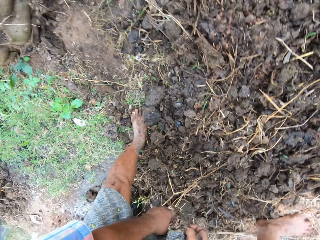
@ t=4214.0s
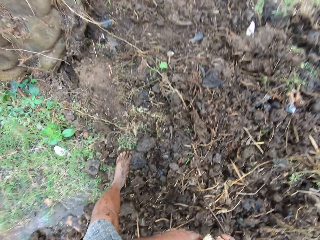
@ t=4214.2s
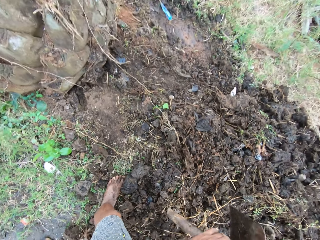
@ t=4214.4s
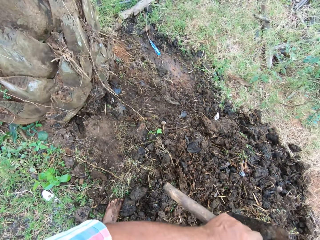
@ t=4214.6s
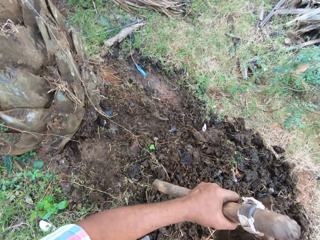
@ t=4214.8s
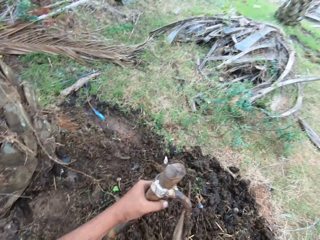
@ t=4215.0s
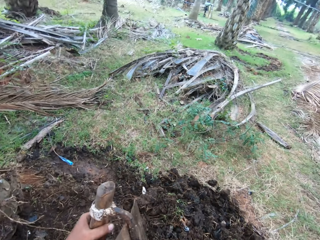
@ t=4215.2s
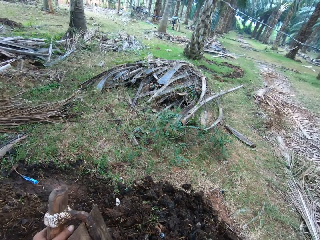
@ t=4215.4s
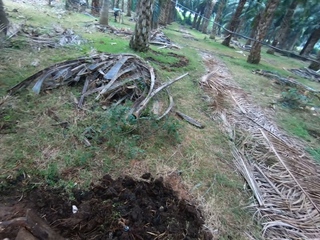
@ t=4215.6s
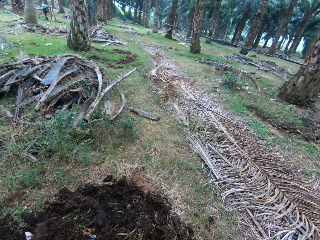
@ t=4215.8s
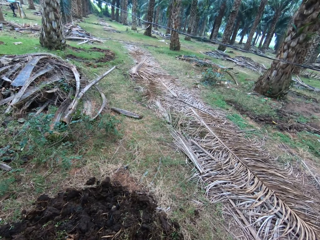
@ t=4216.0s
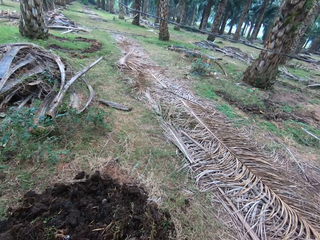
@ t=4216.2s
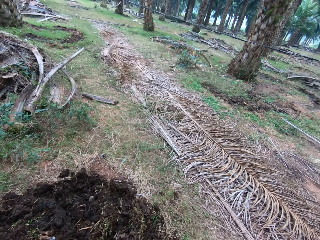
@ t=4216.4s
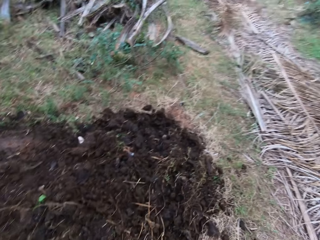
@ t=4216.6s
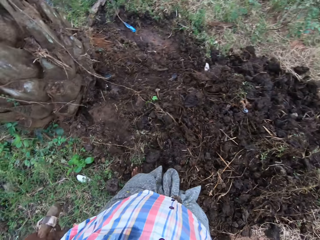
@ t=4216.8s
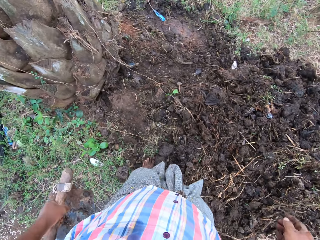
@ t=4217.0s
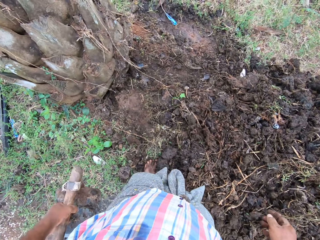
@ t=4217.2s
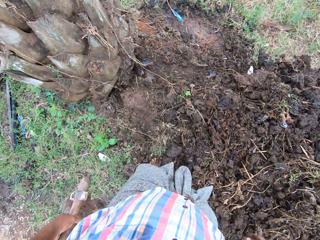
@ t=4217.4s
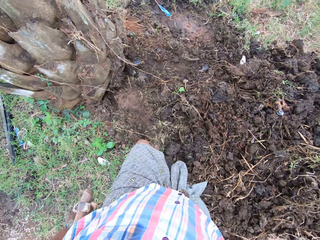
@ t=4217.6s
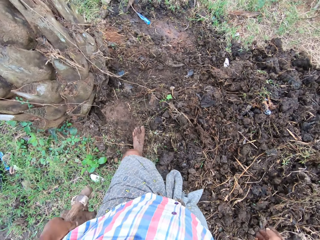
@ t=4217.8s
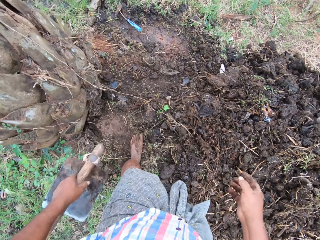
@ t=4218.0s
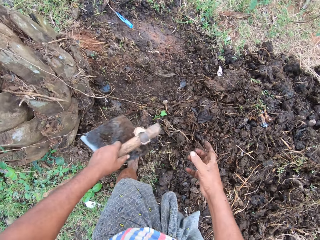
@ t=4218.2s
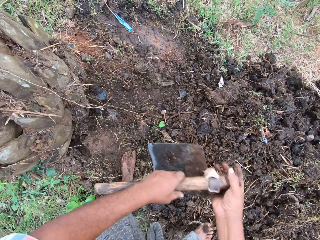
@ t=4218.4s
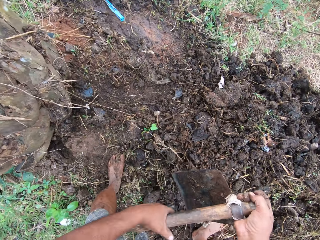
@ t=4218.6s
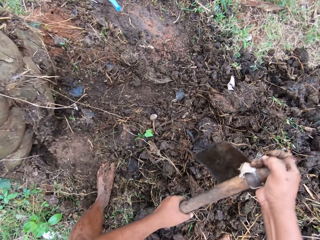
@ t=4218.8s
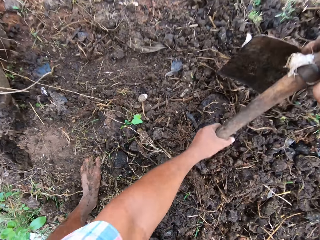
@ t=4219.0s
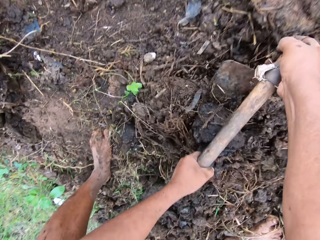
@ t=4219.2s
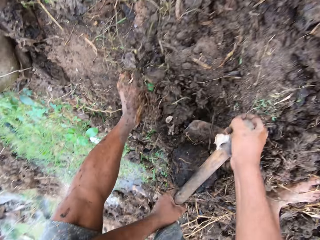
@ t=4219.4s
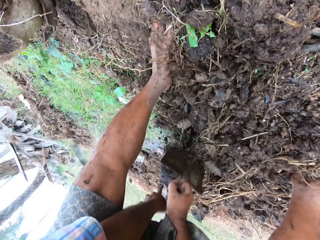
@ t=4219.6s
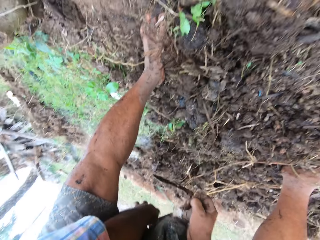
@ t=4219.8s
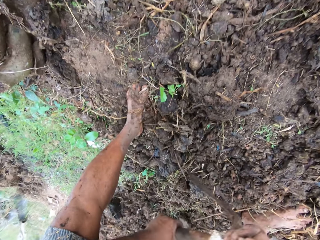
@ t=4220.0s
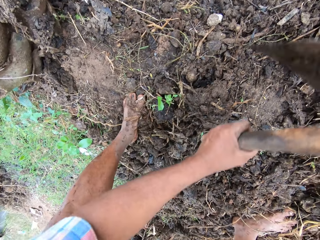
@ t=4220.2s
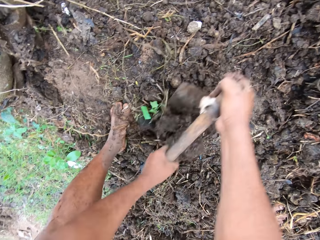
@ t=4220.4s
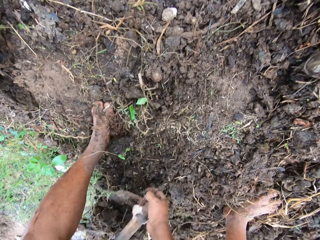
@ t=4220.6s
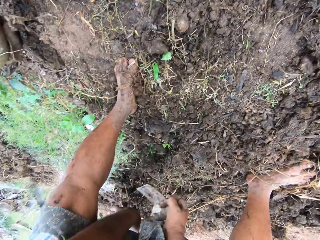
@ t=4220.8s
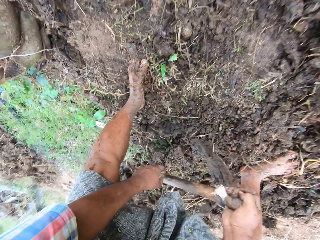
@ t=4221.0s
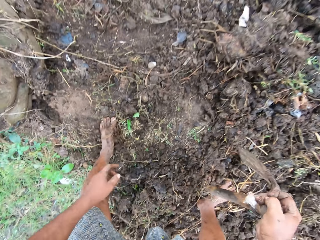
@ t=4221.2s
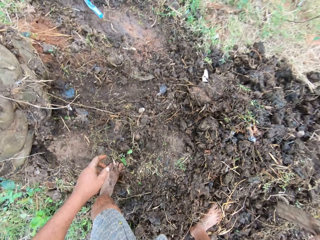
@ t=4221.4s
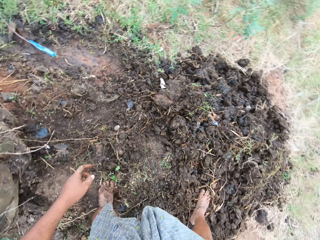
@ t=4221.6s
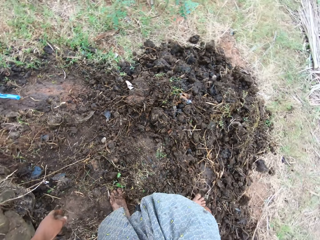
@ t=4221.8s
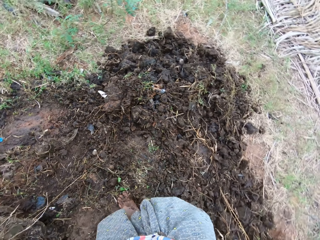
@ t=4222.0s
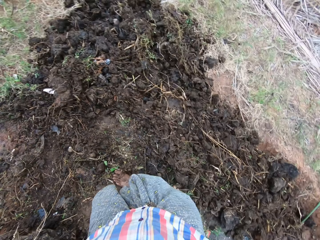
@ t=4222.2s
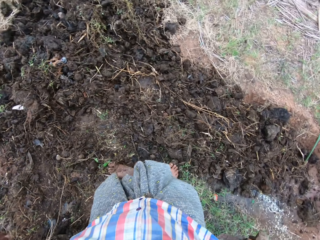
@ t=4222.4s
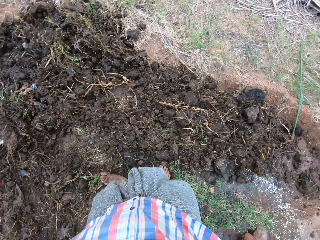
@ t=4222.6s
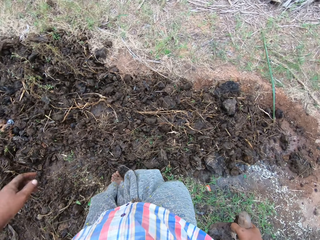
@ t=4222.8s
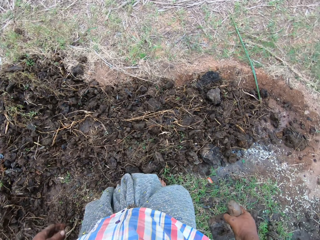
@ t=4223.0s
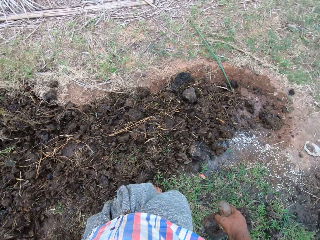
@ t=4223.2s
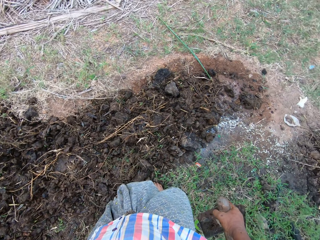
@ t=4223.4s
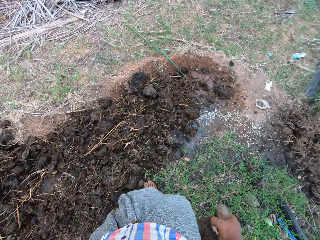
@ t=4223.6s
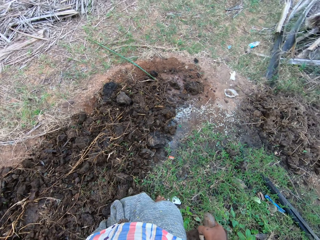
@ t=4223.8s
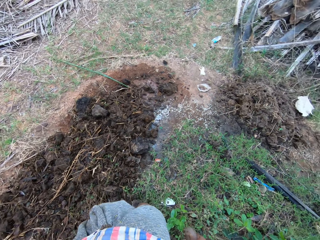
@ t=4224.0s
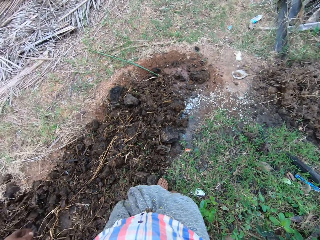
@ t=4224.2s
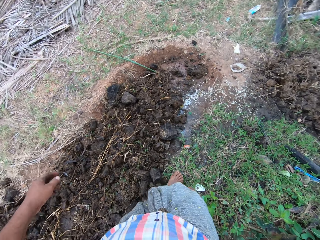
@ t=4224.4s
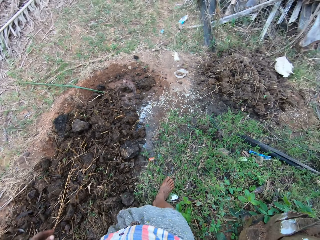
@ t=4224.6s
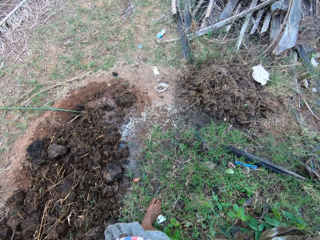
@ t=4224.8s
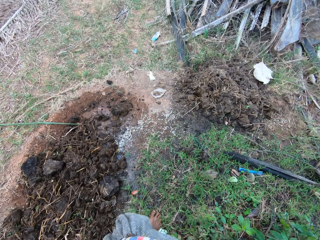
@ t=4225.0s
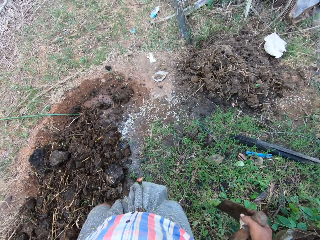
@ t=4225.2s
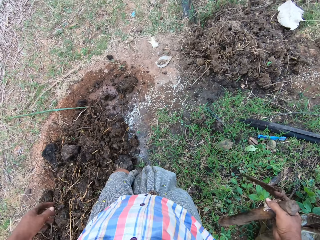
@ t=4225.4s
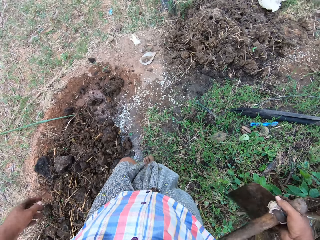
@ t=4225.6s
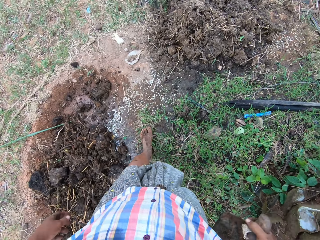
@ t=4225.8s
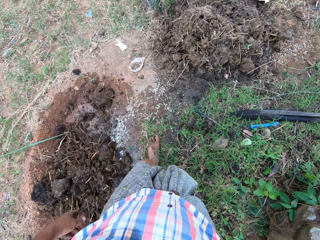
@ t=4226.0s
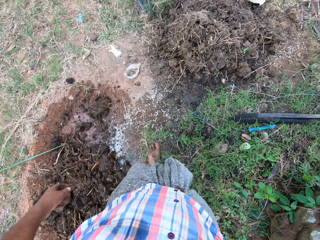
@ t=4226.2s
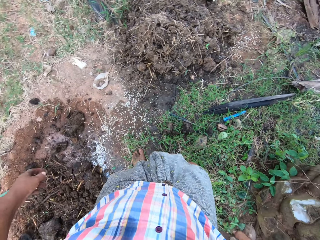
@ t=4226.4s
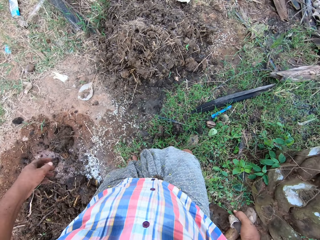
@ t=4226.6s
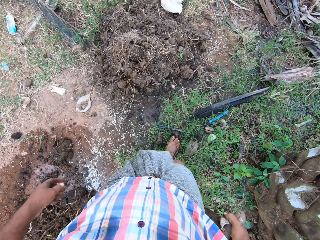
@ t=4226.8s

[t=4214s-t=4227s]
The camera wearer looks around the farm. They spread the soil on the ground with the hoe. They pull the manure with the hoe. They walk around the farm.

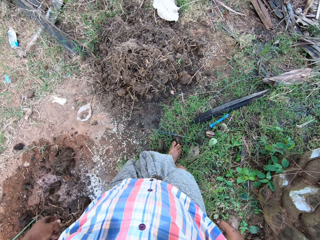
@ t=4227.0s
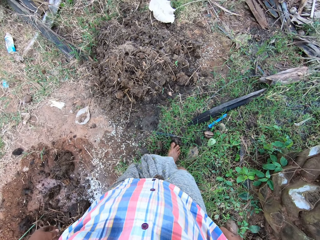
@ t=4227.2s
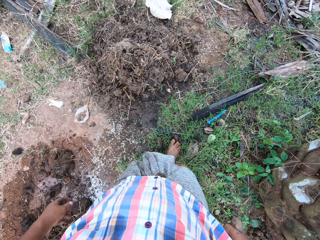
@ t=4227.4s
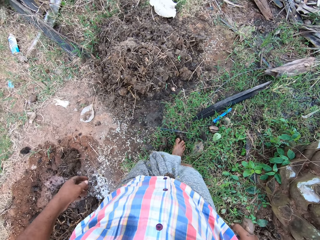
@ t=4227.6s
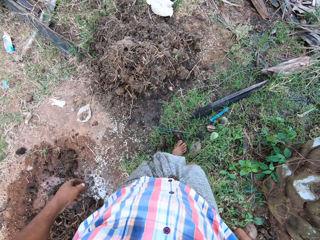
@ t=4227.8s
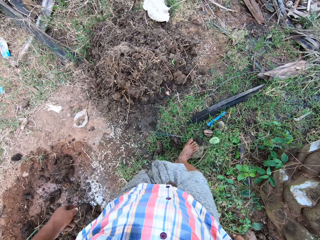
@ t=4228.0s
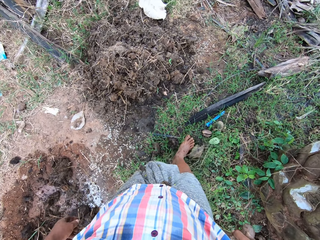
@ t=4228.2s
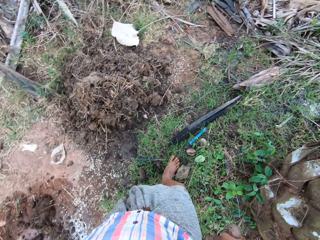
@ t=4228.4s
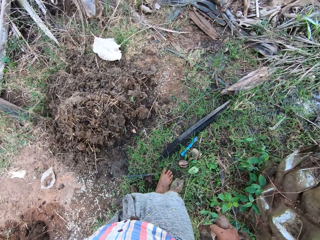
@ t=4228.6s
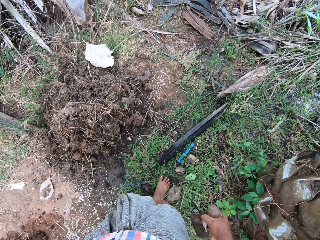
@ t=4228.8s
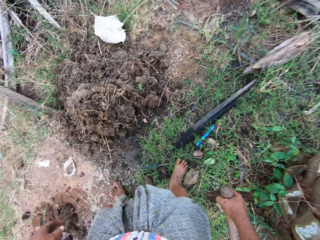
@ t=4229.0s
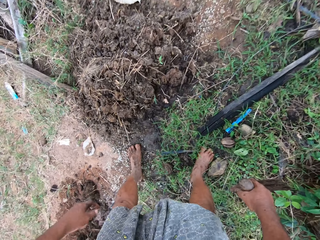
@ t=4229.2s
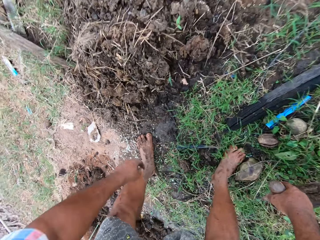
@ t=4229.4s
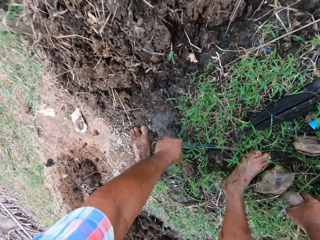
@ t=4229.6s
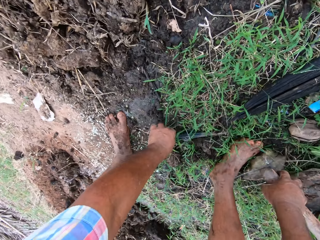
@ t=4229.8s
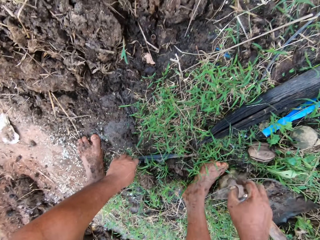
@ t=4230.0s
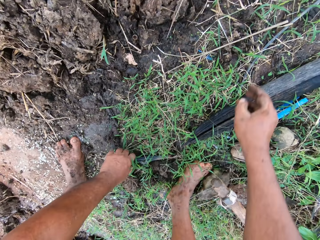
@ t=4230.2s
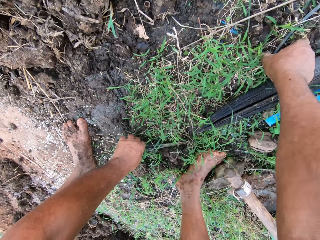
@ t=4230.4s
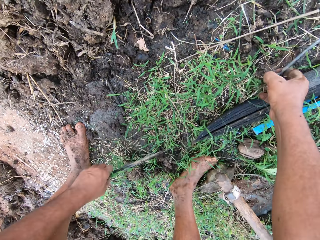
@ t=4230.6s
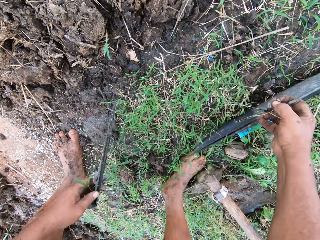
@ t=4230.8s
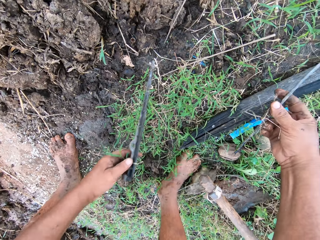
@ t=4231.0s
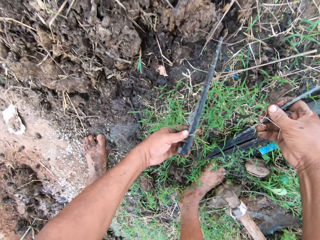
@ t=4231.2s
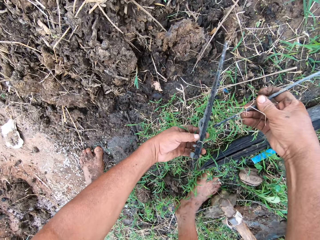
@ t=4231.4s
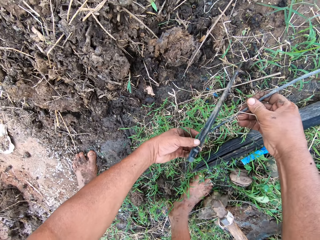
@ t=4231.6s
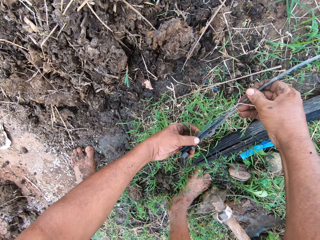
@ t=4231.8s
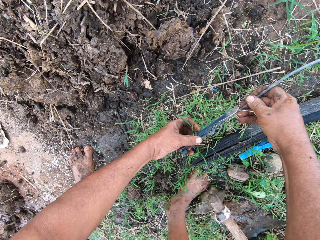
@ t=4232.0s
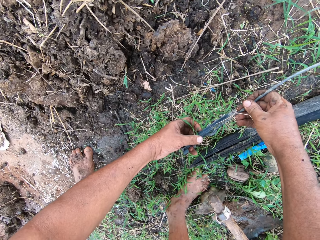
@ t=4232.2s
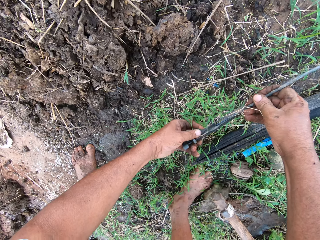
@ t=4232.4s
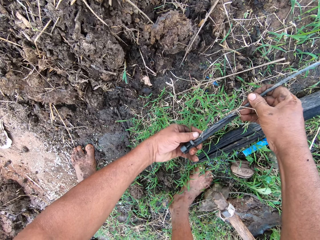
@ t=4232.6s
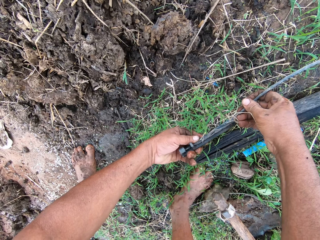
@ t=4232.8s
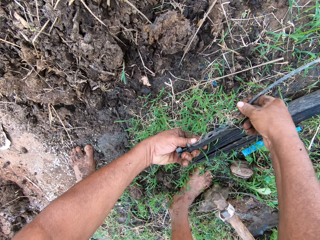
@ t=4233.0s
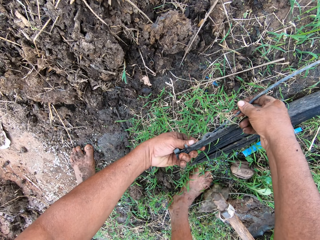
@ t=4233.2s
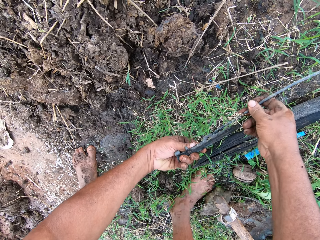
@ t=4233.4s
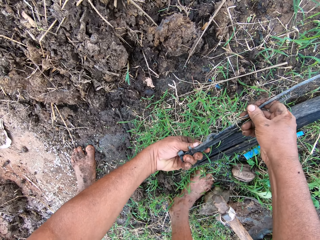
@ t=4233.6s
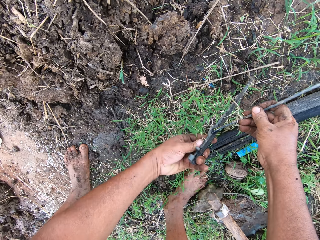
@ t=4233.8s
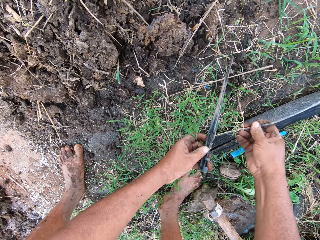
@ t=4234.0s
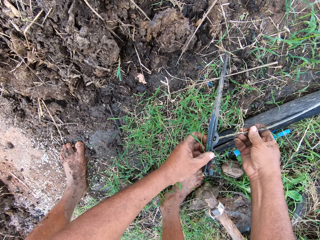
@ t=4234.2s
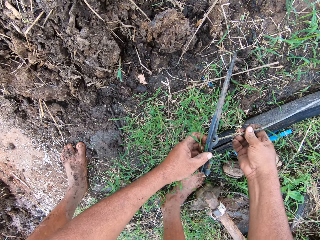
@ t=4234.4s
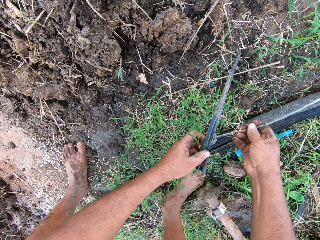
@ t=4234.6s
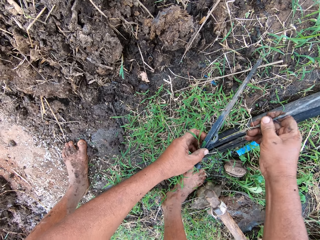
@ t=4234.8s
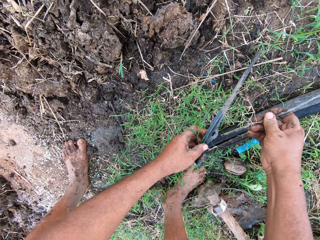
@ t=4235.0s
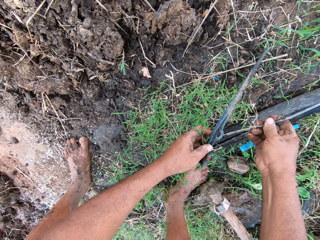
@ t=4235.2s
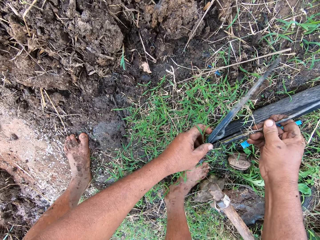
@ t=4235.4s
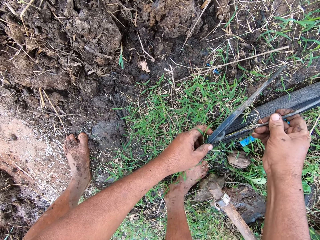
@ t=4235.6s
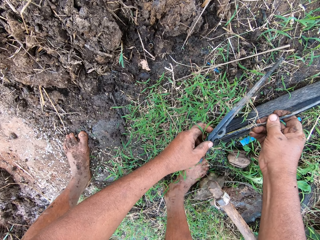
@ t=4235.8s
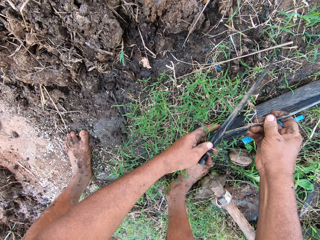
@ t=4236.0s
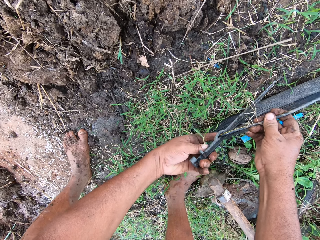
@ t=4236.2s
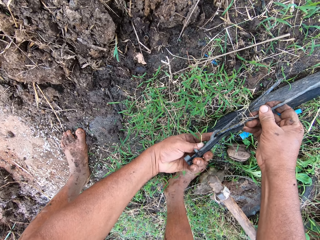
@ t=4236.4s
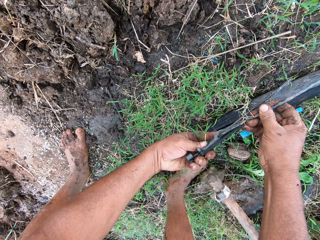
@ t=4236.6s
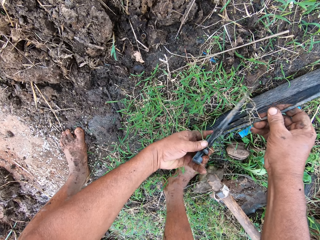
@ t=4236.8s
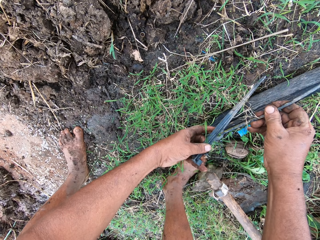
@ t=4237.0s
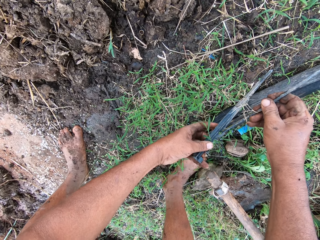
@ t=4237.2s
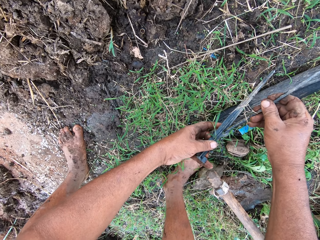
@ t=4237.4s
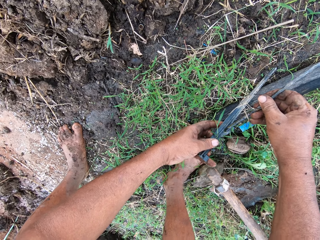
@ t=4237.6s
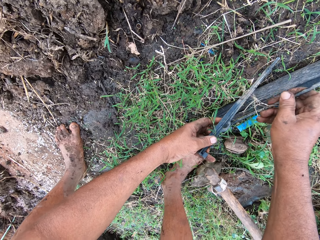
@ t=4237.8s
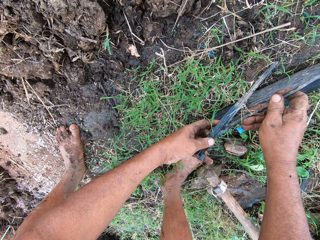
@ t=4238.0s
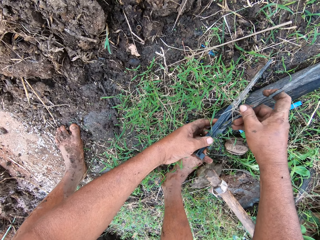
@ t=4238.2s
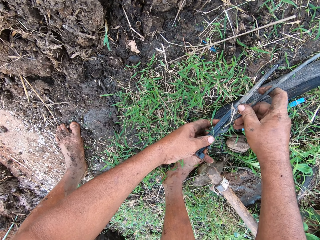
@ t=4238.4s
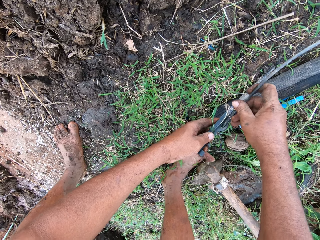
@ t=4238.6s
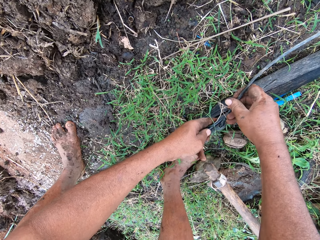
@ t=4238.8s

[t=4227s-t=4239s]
The camera wearer picks up a water jet on the ground, and picks up a pipe. They connect the pipe to the water jet.
